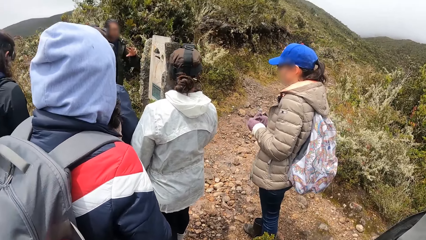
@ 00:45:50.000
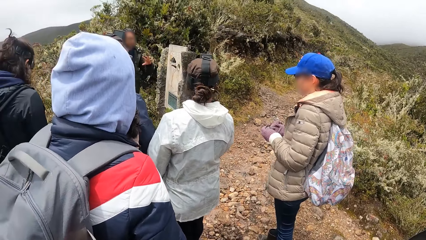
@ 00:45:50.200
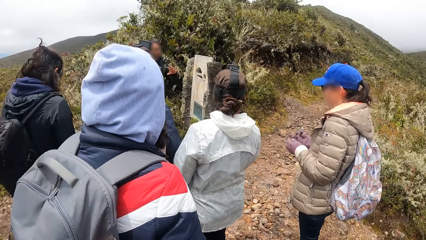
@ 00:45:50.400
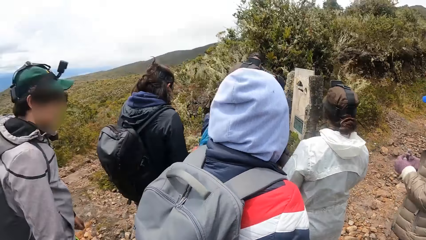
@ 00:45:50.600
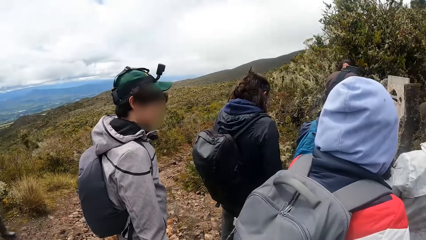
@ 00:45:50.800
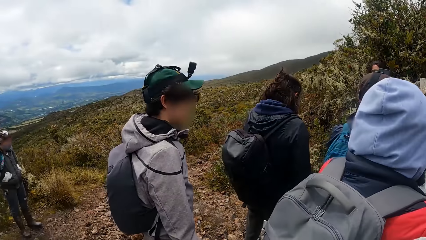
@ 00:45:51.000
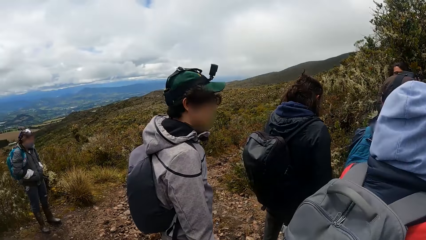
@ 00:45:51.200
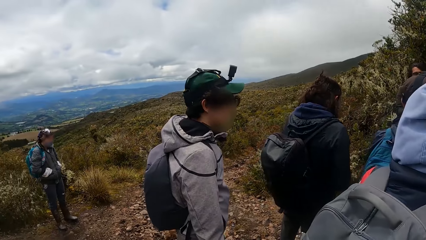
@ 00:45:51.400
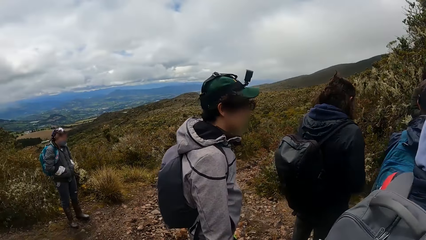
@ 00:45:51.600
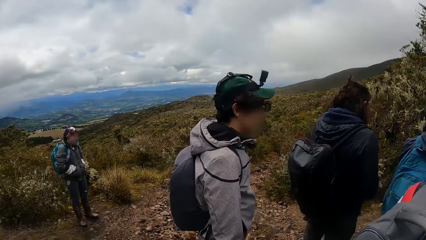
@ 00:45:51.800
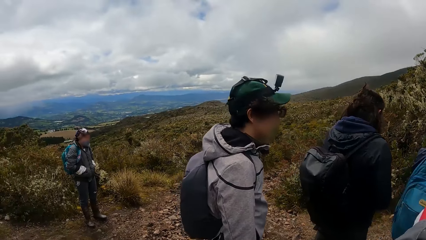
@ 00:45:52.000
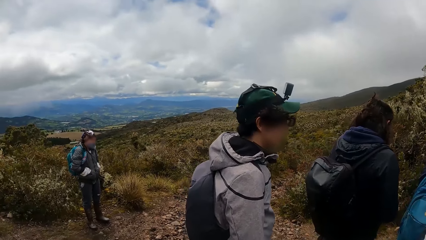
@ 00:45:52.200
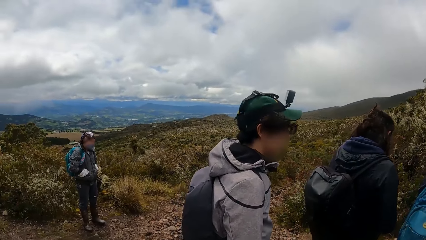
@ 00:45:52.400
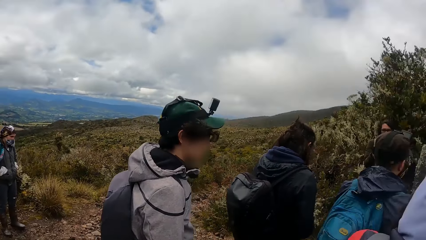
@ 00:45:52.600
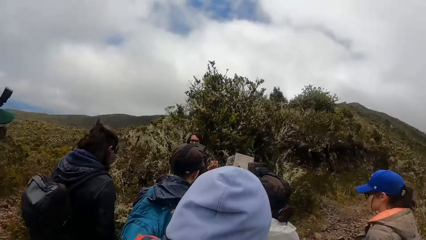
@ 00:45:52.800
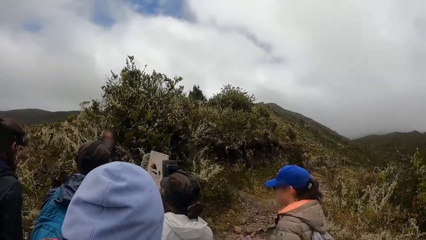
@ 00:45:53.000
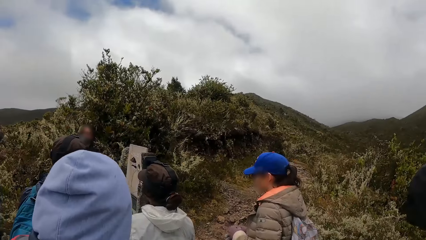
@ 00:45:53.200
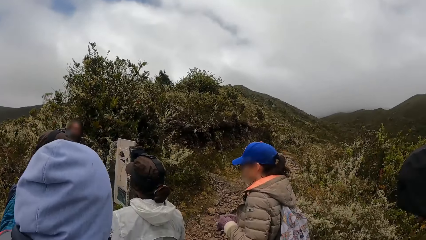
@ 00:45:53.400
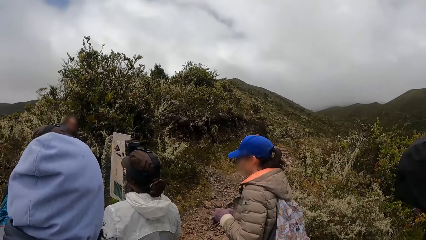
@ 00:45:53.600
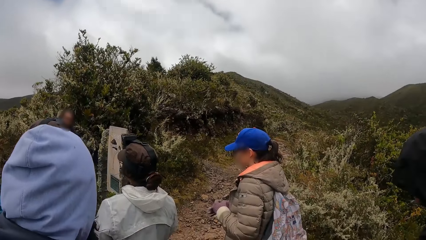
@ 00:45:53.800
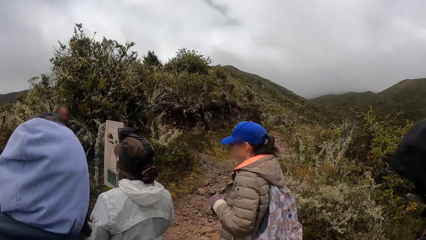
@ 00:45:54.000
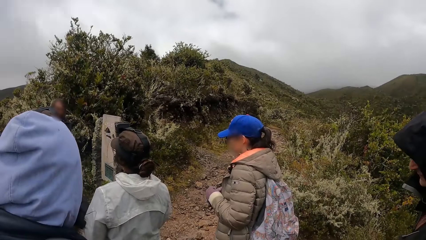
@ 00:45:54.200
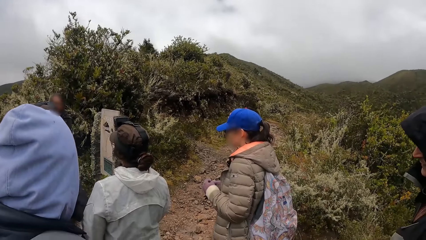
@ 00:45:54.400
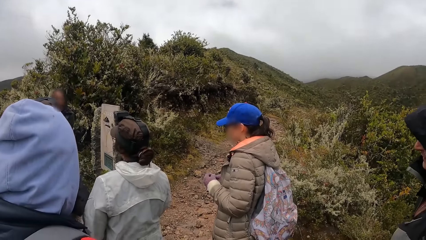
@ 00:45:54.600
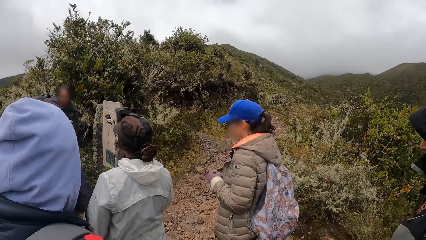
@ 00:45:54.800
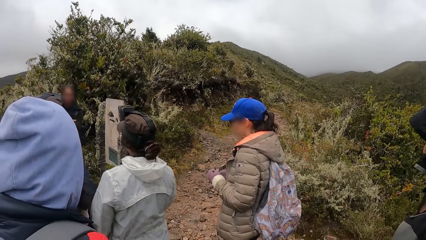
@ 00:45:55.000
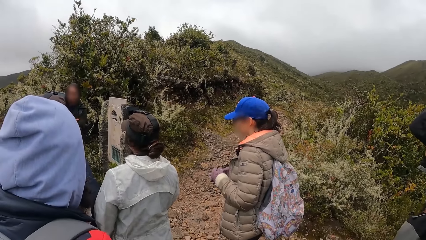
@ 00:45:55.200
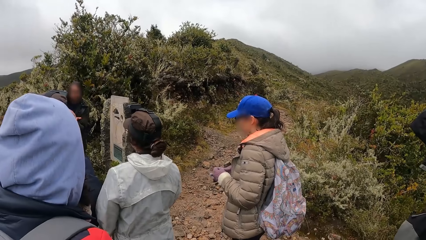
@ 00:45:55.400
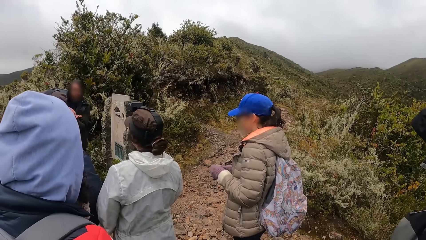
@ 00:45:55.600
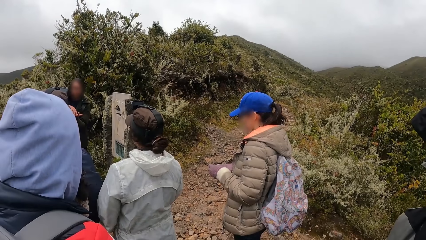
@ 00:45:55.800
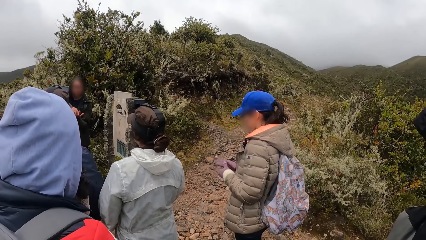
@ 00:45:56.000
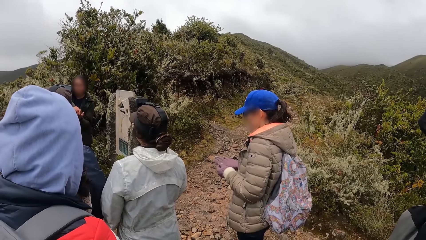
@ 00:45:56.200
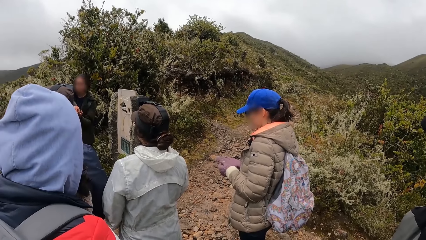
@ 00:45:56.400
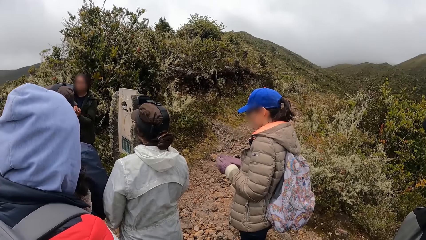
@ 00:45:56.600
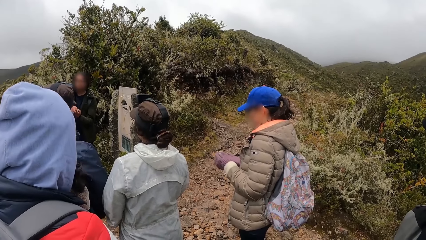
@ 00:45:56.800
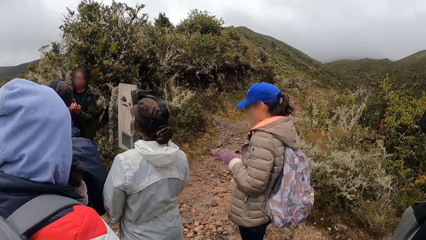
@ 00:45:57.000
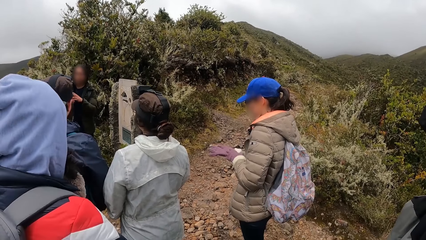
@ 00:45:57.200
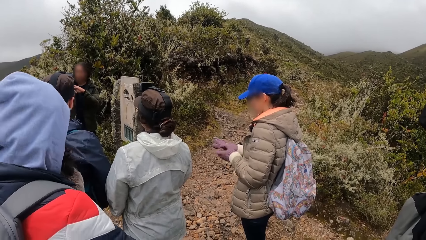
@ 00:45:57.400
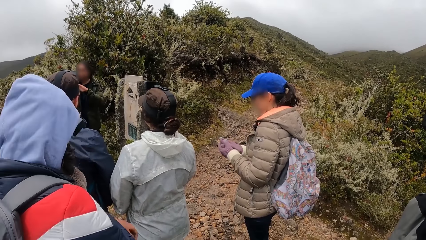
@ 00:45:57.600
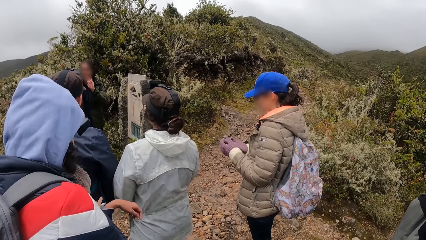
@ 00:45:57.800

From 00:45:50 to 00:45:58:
A man stands on the ground. The camera wearer stands on the floor.

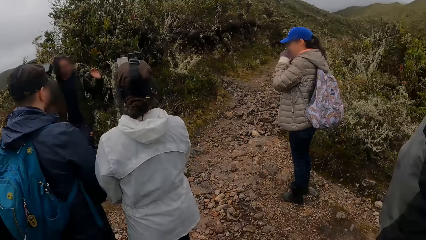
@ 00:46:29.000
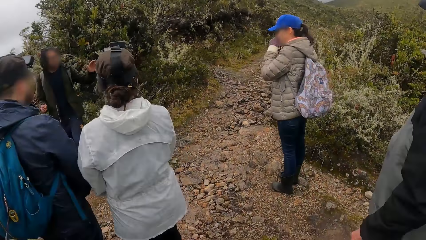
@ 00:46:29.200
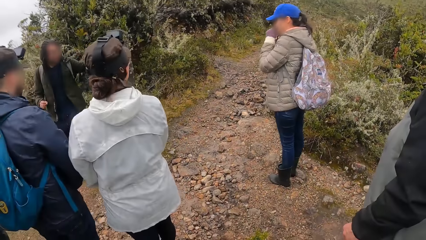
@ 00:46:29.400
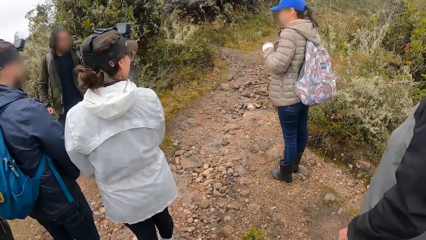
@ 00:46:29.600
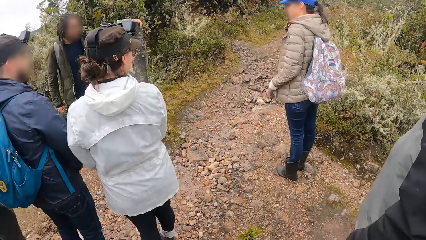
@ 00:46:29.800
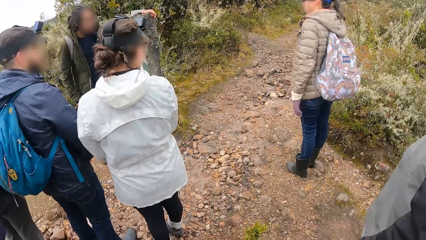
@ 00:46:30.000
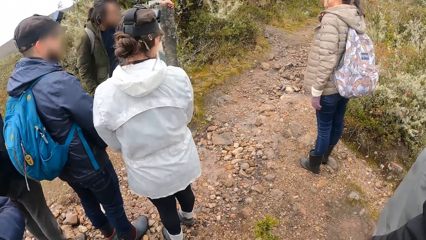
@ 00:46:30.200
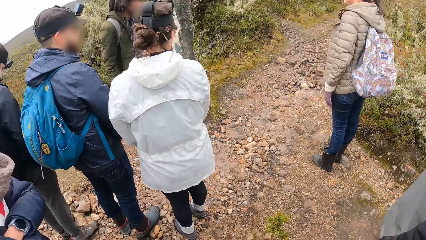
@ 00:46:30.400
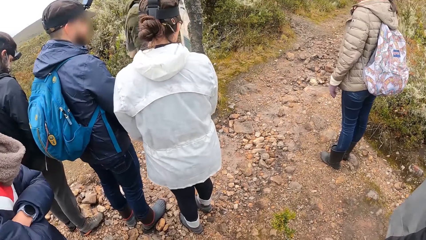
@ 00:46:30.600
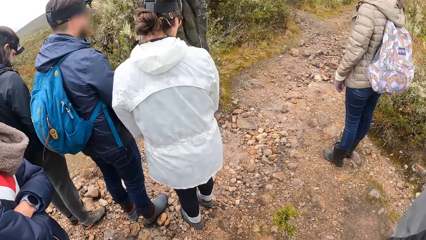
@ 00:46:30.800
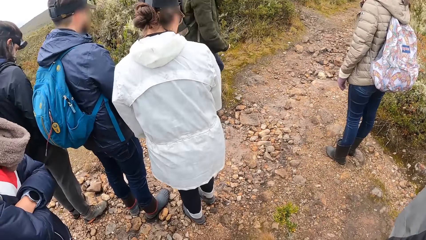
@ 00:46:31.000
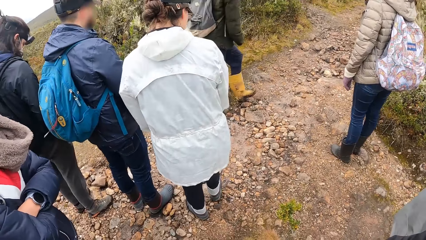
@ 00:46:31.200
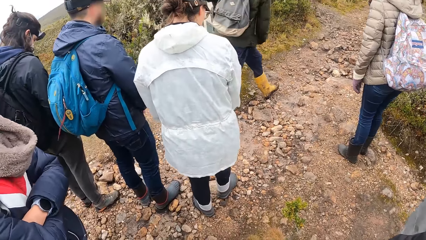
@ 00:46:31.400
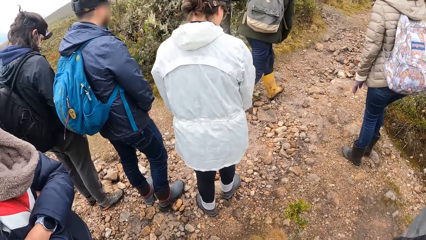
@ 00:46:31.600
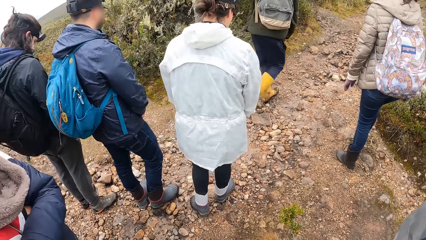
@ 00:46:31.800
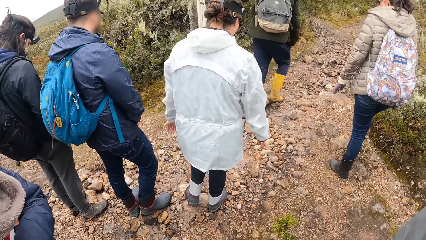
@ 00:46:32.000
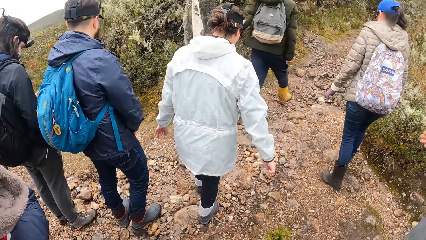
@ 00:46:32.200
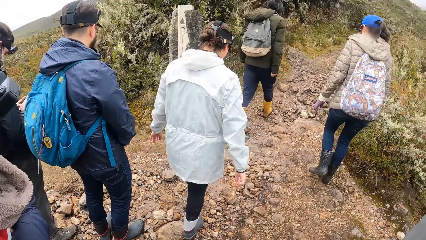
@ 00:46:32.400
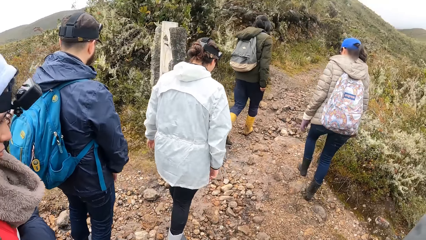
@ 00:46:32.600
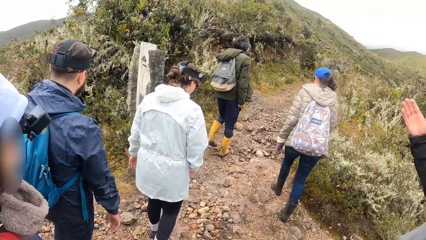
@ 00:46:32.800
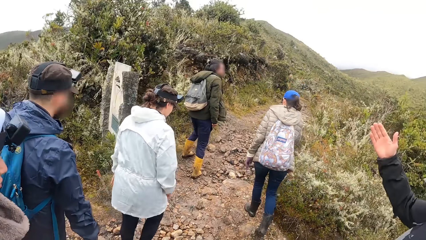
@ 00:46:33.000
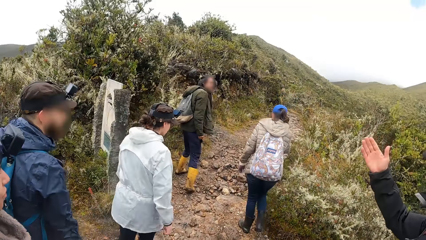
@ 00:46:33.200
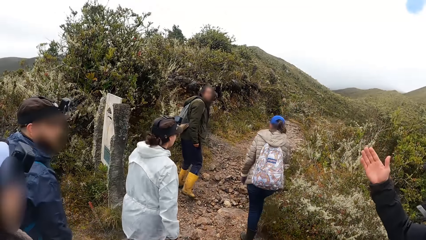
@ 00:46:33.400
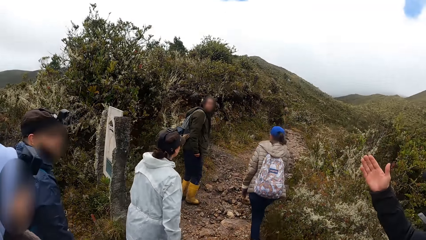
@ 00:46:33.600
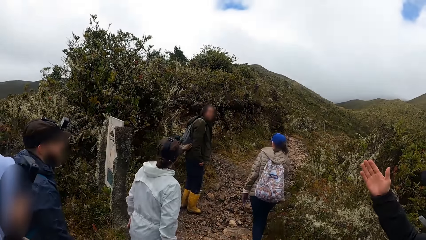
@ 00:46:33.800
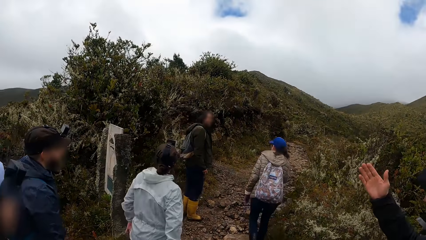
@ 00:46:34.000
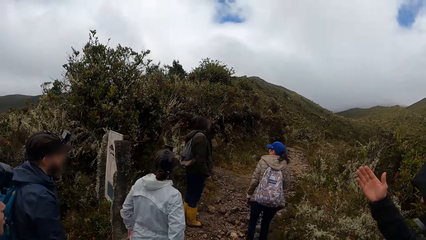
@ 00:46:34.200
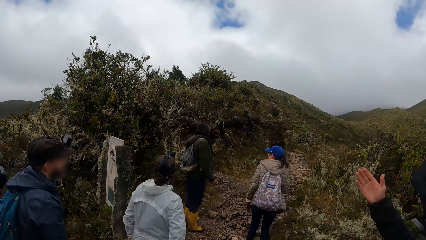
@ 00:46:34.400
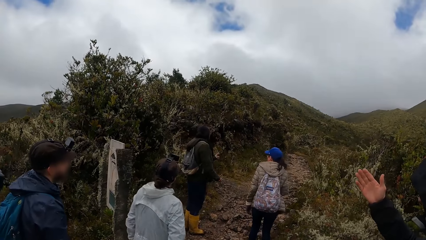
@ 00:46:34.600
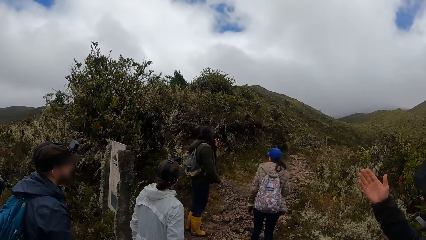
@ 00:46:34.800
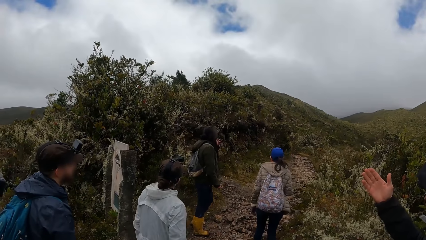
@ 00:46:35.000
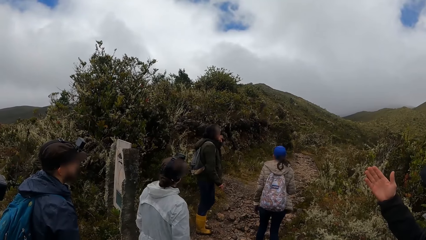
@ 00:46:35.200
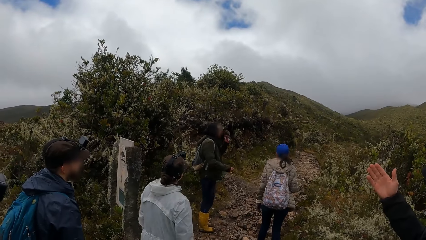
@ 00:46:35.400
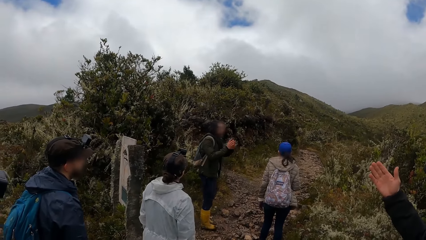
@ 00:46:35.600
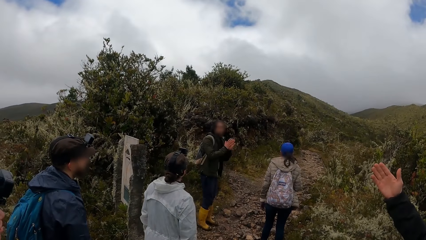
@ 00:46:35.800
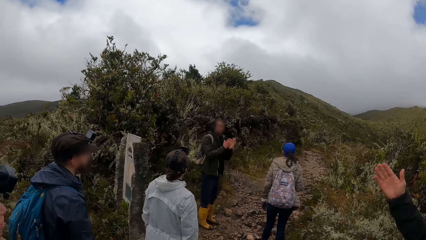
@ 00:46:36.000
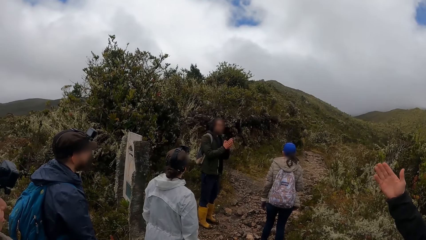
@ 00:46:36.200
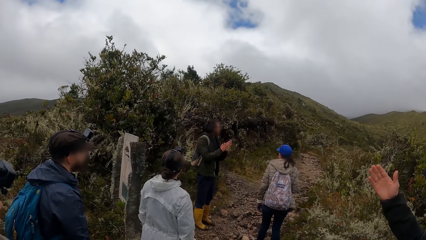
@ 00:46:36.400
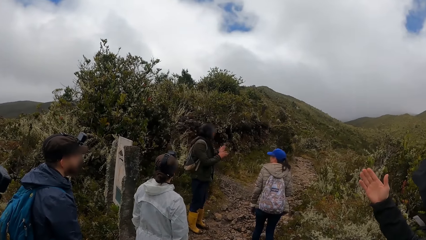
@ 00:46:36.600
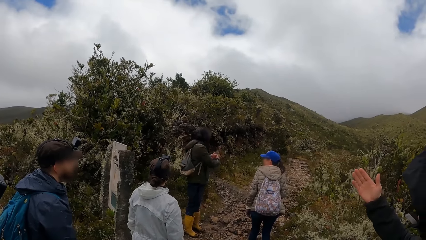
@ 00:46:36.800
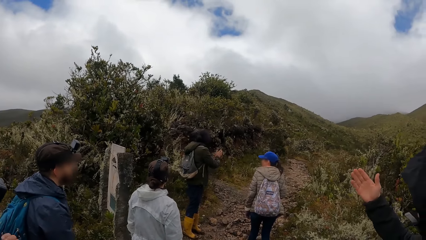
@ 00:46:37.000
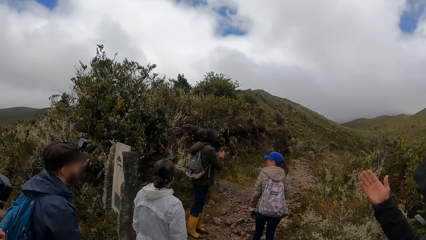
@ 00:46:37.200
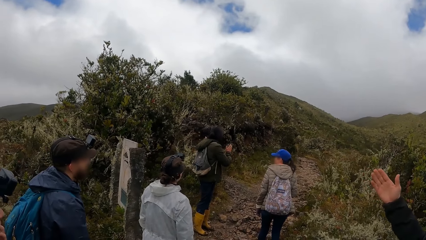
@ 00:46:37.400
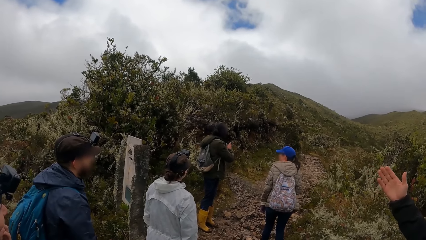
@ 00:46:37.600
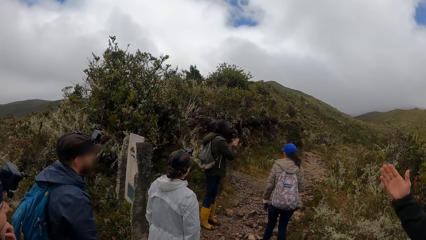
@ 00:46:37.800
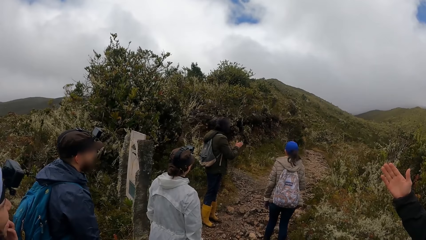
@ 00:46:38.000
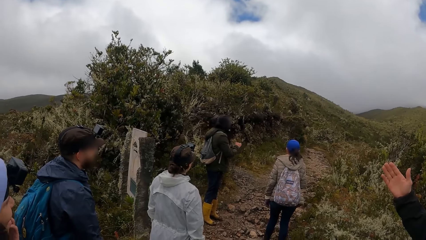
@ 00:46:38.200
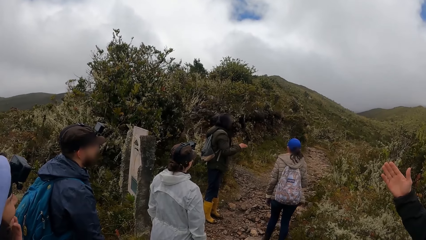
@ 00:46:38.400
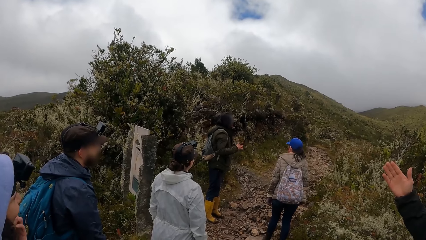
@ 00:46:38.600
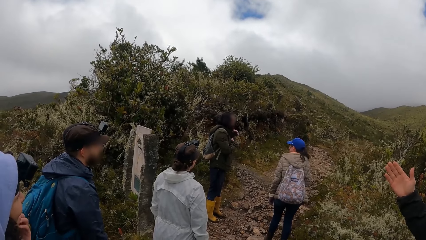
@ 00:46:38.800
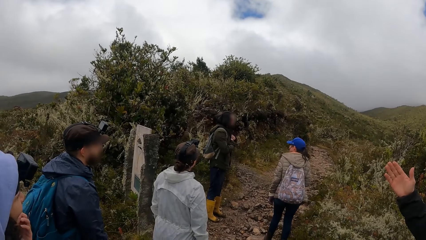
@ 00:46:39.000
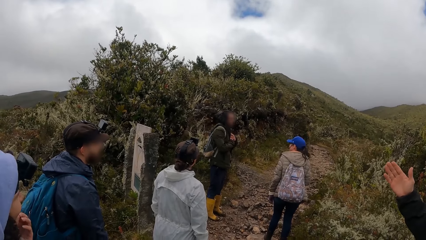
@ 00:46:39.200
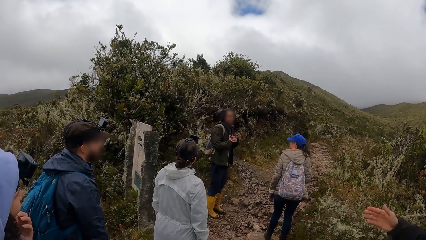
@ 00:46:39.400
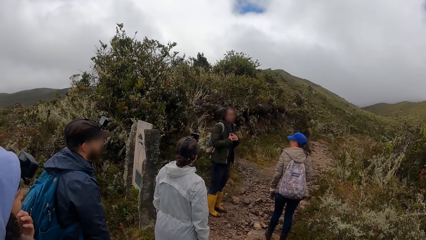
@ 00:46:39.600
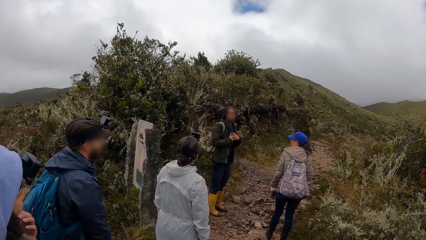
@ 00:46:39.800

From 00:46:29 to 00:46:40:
Some men walk on the sidewalk. Some women walk on the sidewalk. The women stand on the ground. The men stand on the ground.
